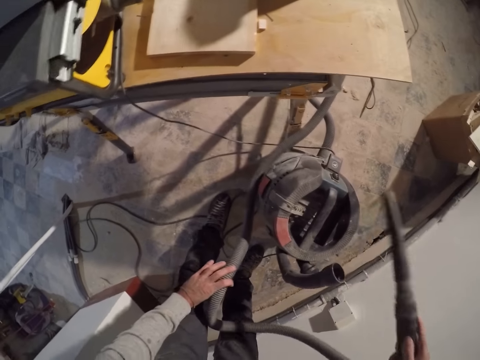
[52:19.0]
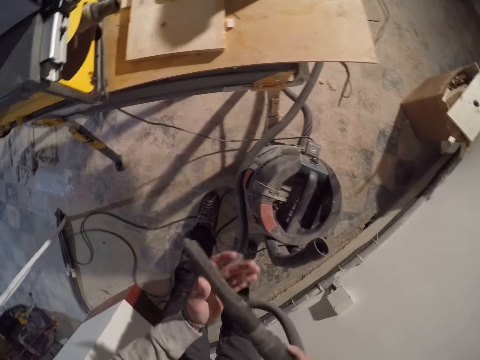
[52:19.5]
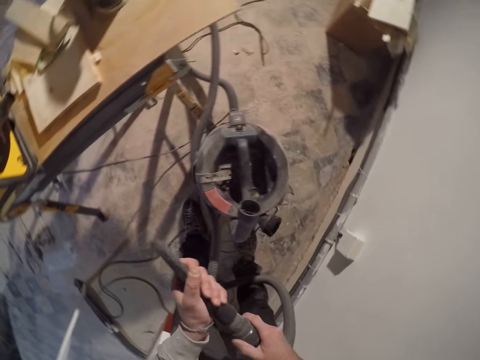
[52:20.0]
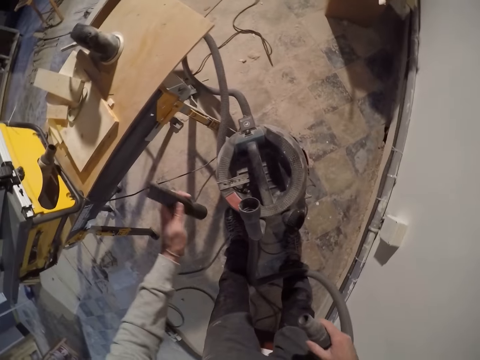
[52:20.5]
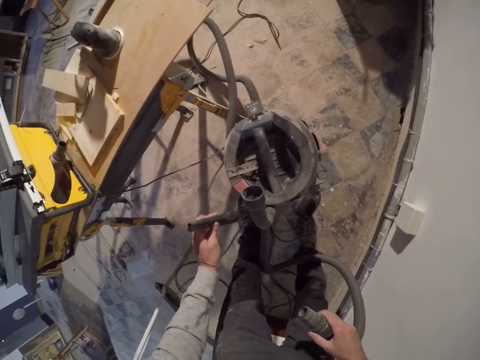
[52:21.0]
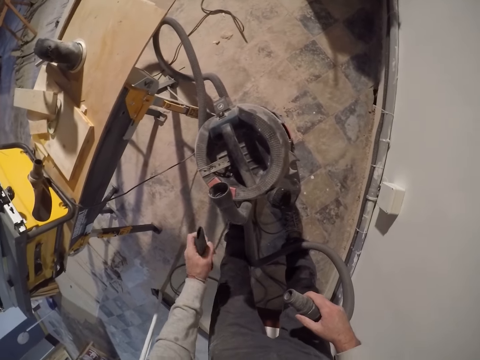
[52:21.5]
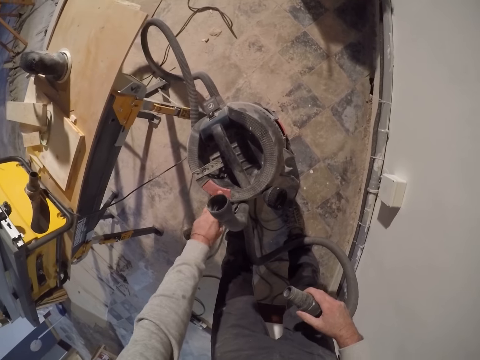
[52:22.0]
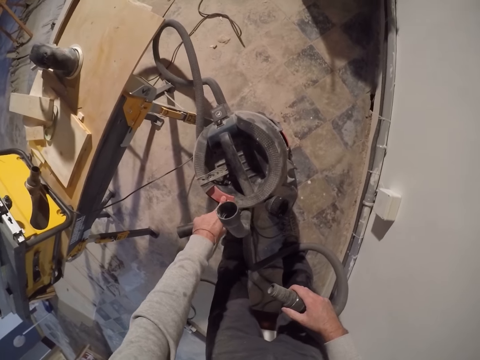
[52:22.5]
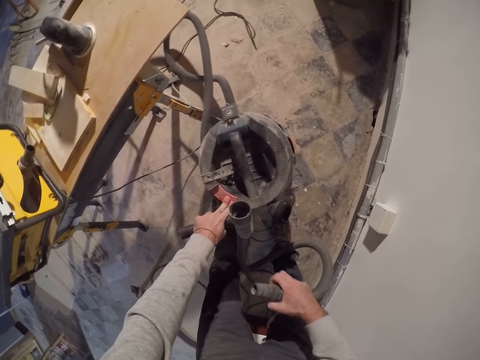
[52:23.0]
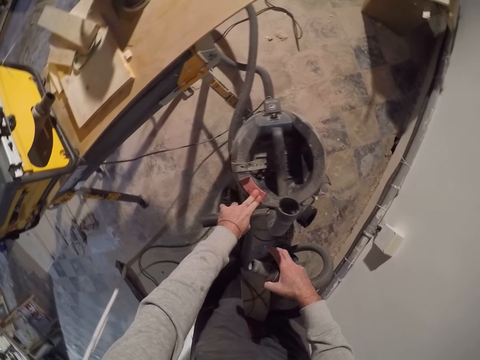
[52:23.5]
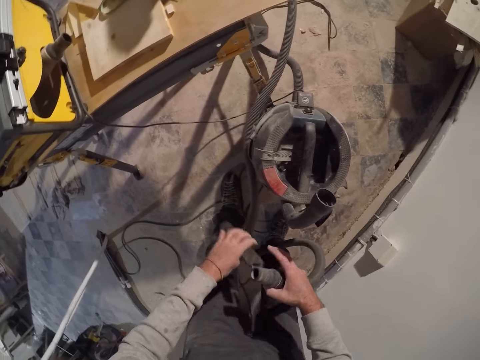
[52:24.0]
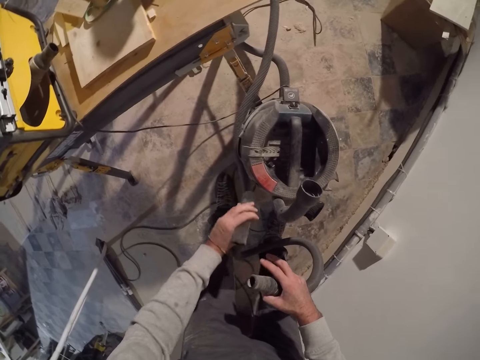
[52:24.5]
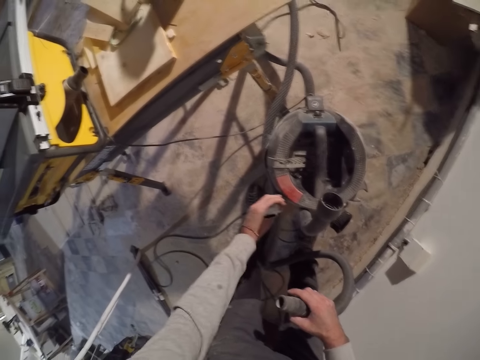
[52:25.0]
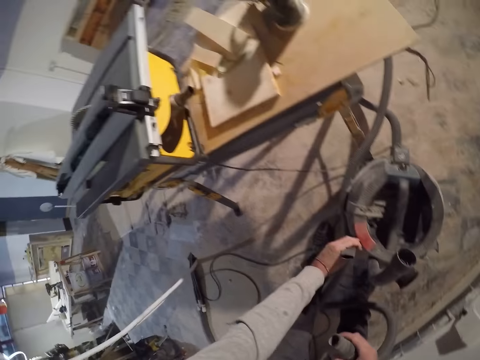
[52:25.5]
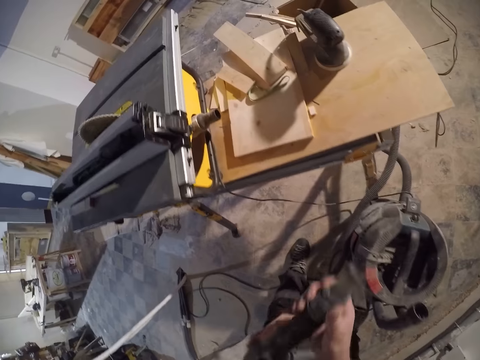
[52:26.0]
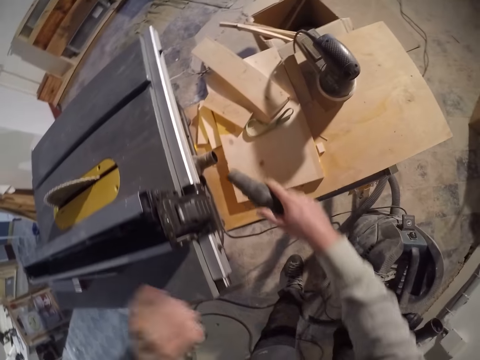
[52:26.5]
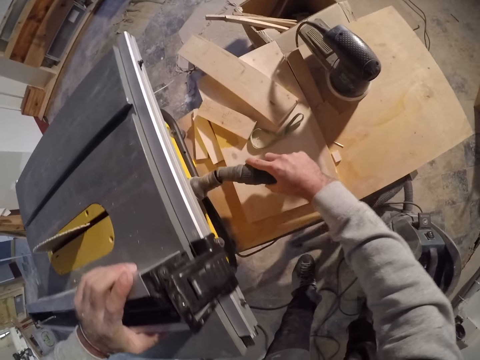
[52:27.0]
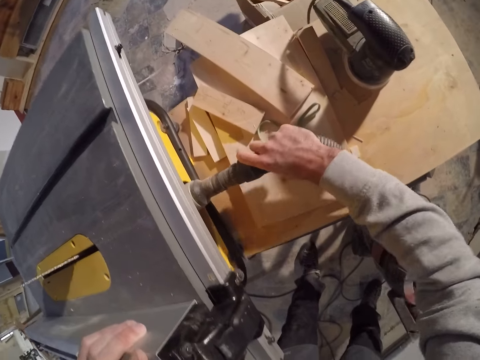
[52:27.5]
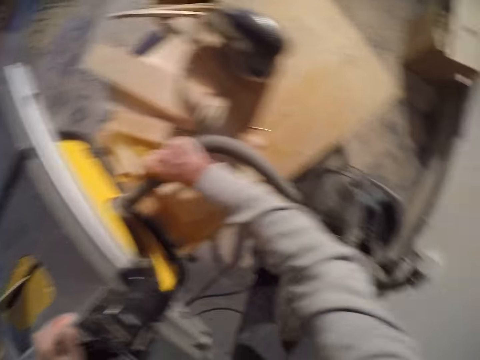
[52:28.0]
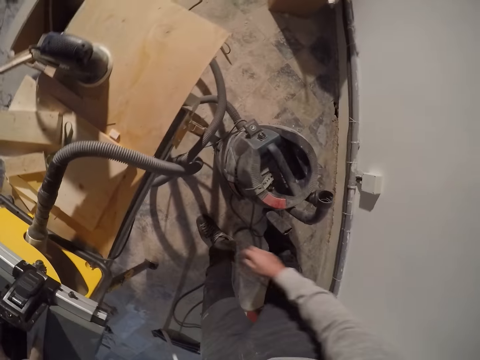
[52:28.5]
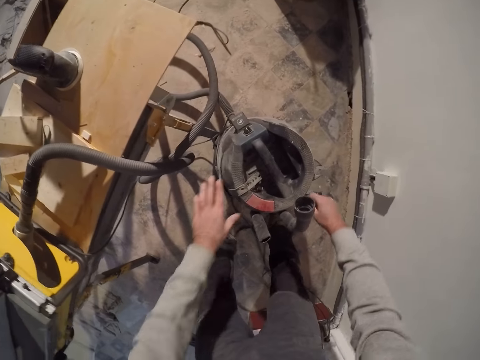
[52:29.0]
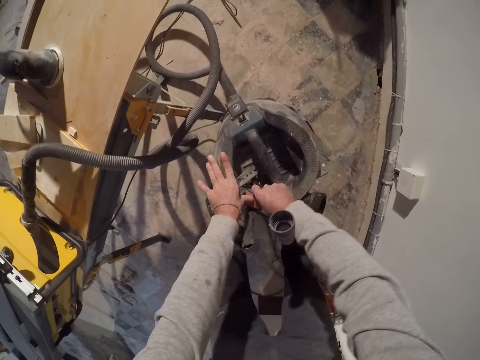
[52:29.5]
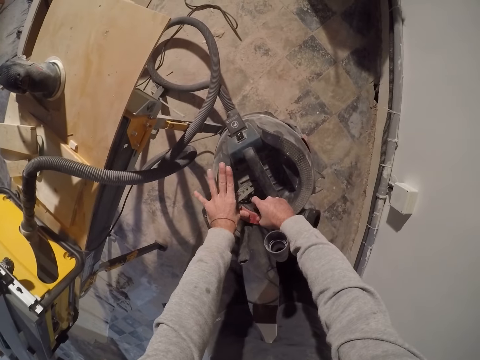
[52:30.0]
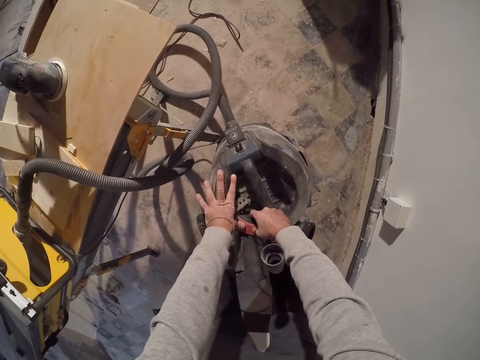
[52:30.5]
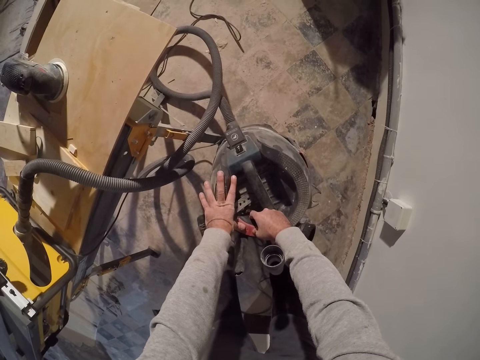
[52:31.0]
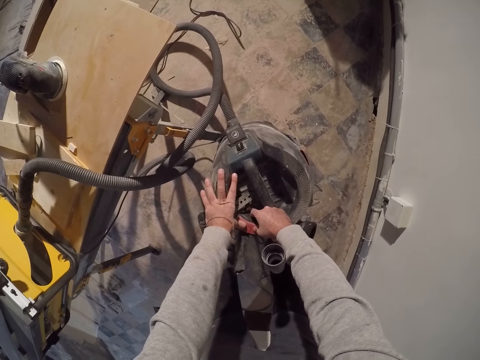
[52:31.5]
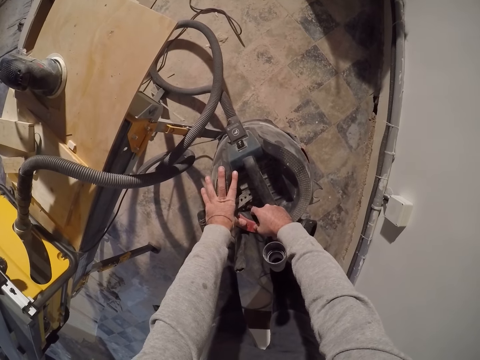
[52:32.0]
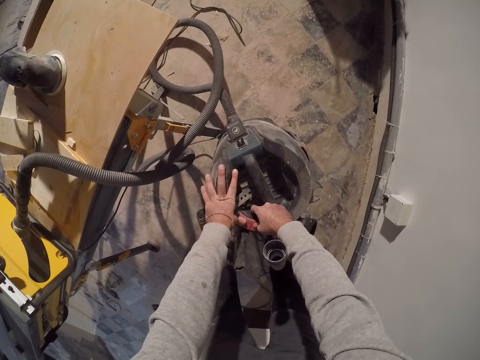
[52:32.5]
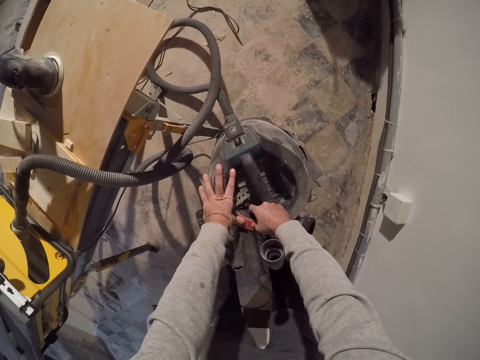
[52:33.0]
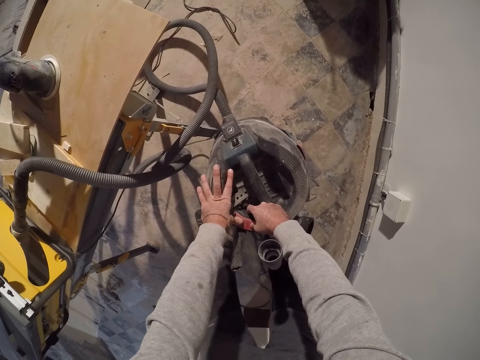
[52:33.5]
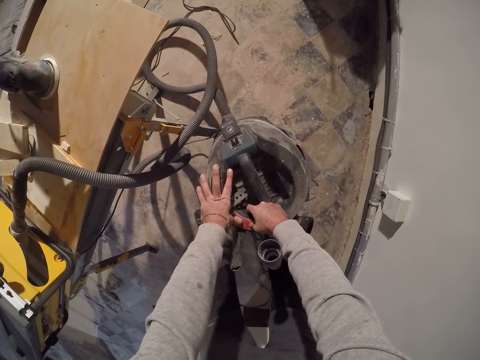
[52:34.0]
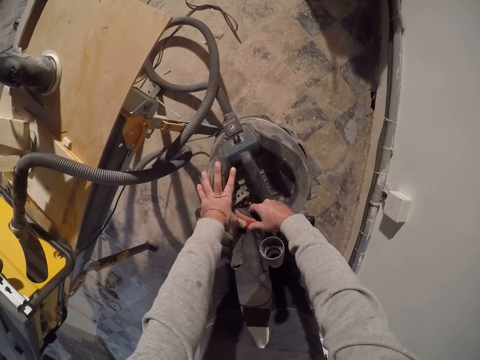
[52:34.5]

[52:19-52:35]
The camera wearer removes the vacuum cleaner crevice from the straight tube in his right hand with his left hand. He presses a button on the vacuum cleaner with his left hand. He places the vacuum cleaner crevice on the vacuum cleaner barrel with his left hand. He adjusts the vacuum pipe with his hand. He inserts the vacuum cleaner dust cleaner into a pipe at the work bench with his right hand. He presses the button on the vacuum cleaner with both hands. He vacuum cleans the machine.

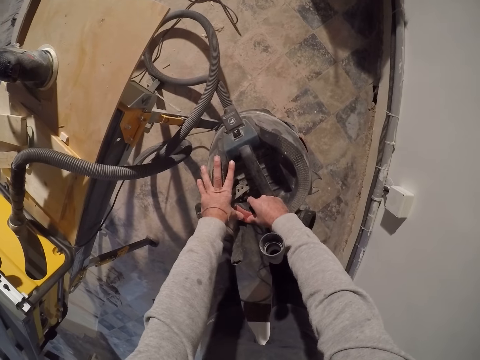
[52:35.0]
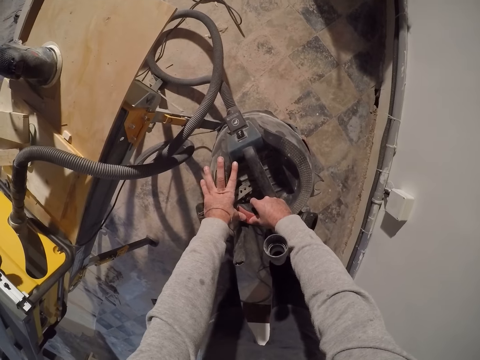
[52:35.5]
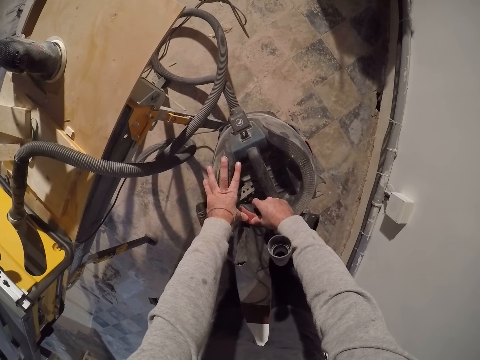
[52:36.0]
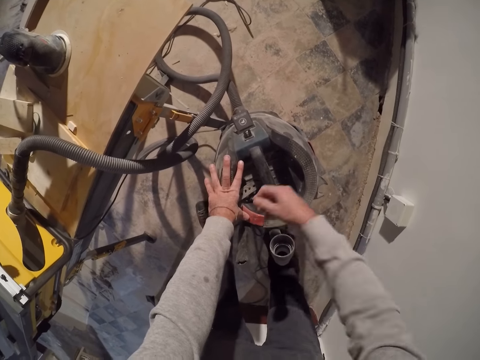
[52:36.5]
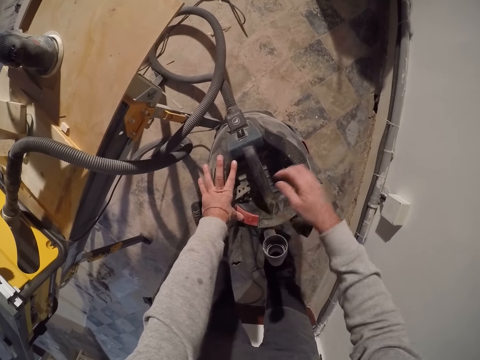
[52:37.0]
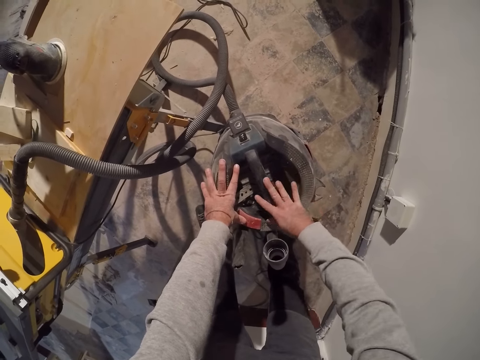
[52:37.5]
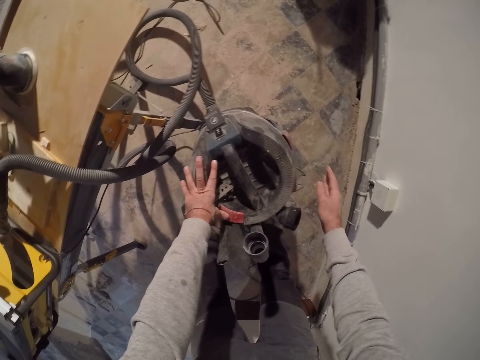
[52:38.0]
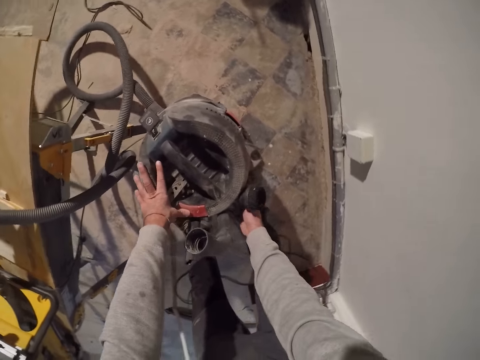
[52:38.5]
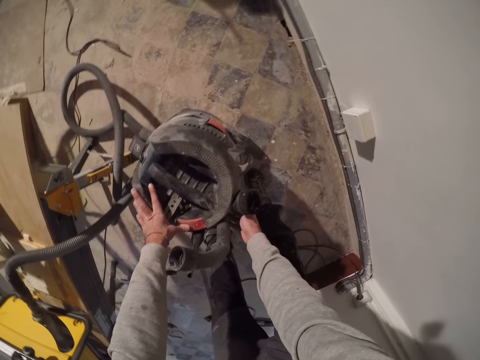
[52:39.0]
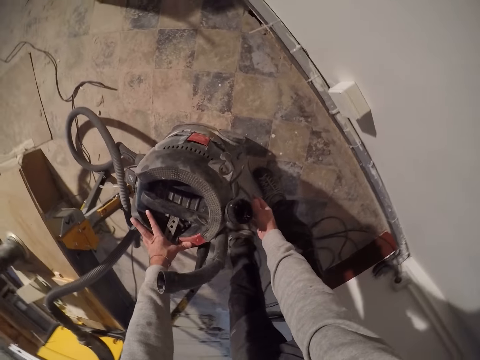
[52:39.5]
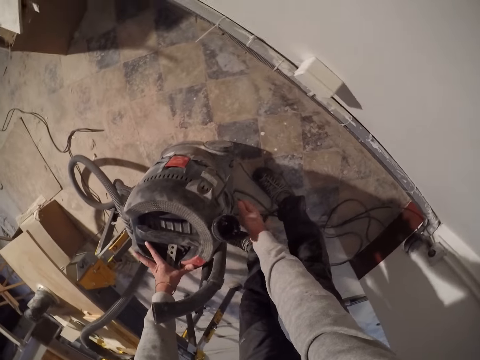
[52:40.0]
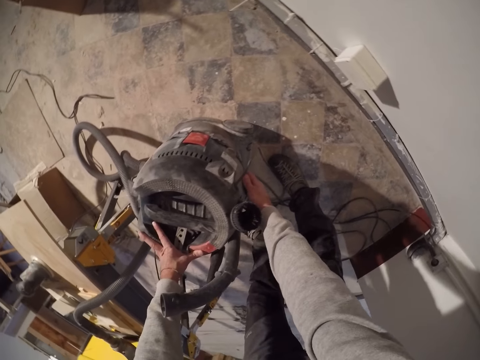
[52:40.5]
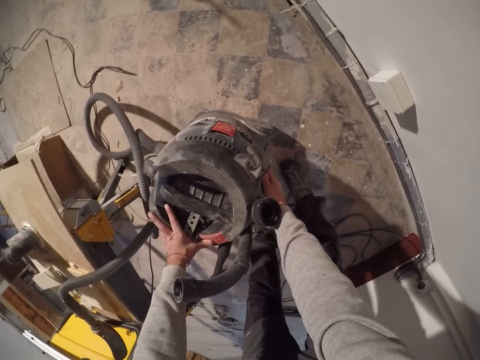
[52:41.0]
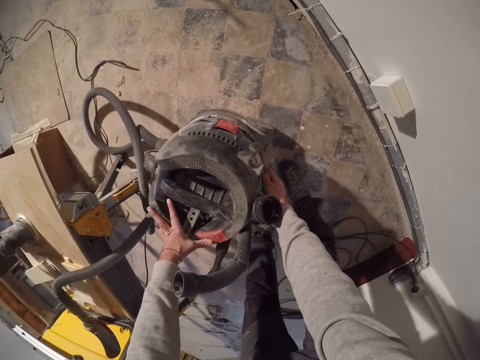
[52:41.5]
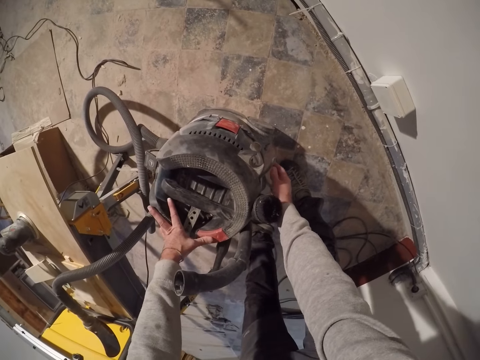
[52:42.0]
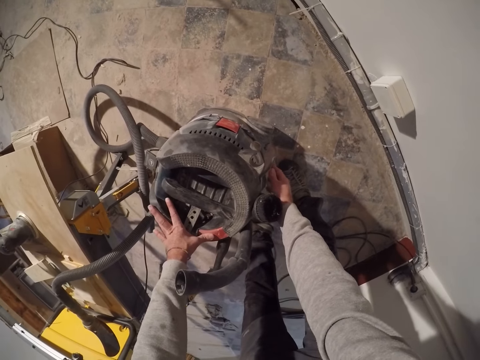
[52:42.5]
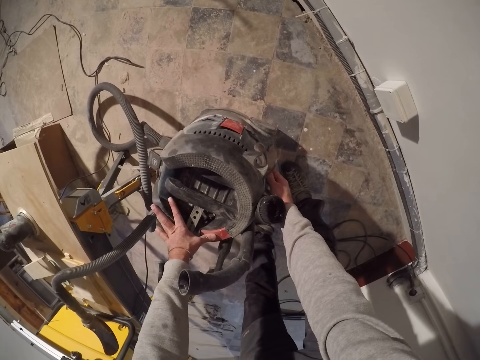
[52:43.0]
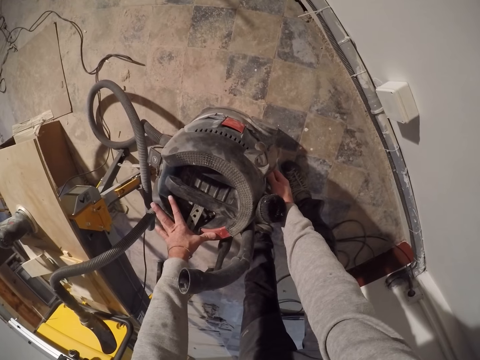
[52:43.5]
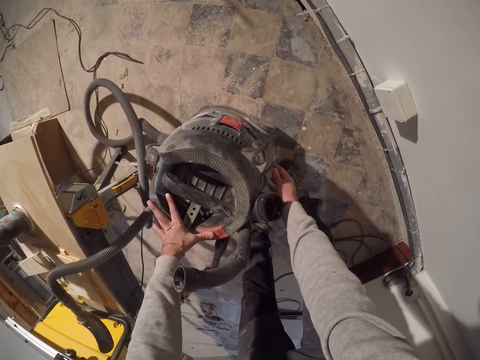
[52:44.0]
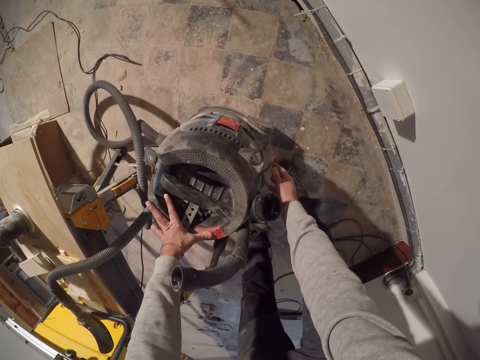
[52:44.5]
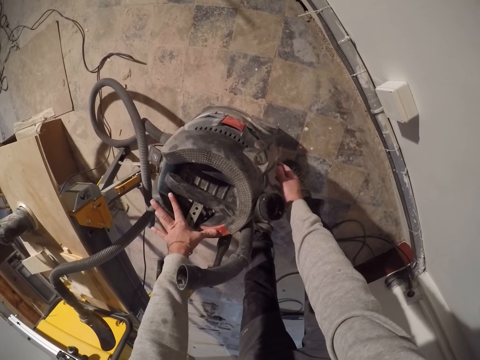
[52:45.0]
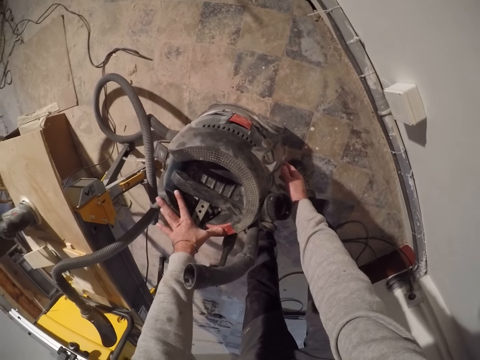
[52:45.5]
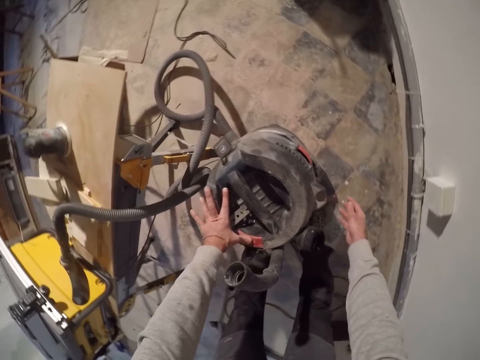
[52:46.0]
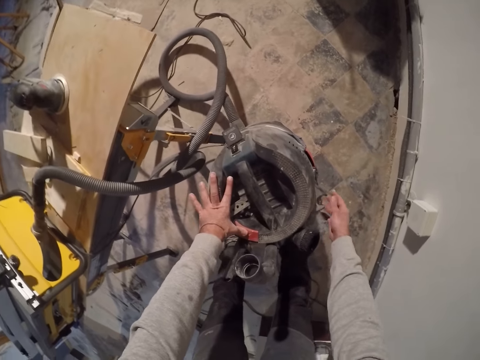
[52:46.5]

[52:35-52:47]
The camera wearer removes his right hand from the button on the vacuum cleaner. He feels an outlet of the vacuum cleaner with his right hand. He does a hand movement. He places his hand on the vacuum cleaner. He feels the outlet of the vacuum cleaner with his right hand again. He adjusts the switch with his hand. He vacuum cleans the machine.
